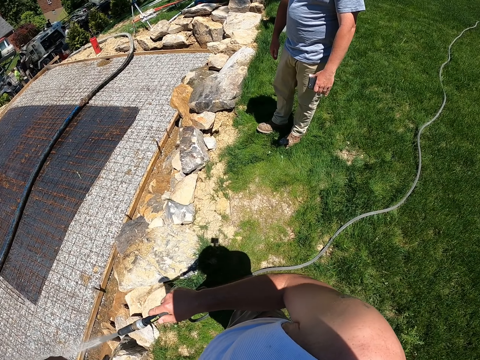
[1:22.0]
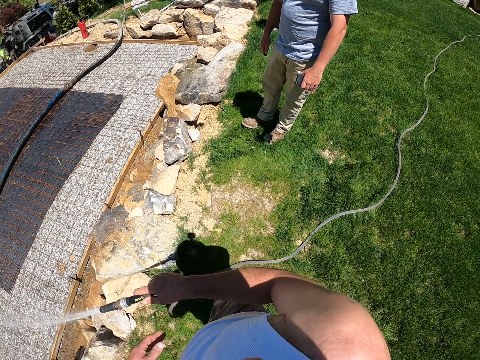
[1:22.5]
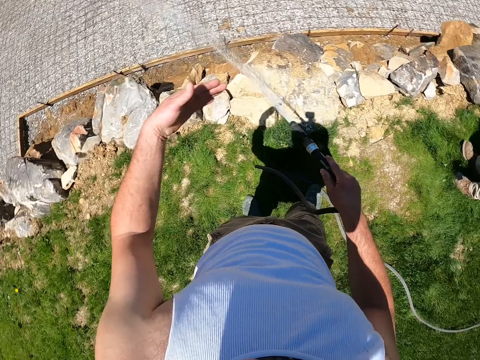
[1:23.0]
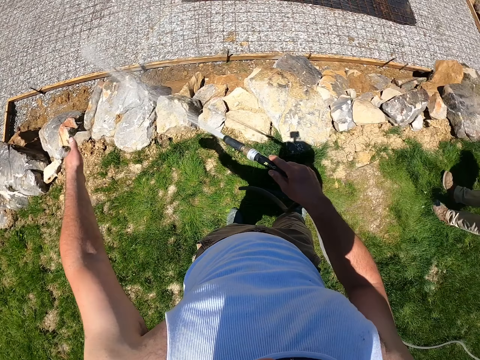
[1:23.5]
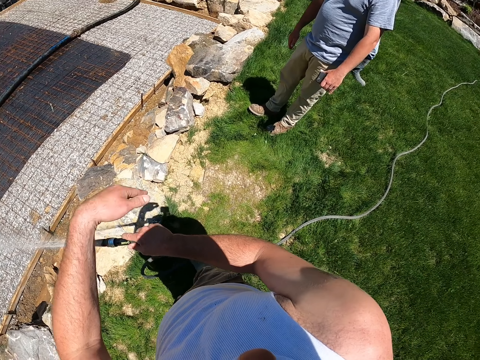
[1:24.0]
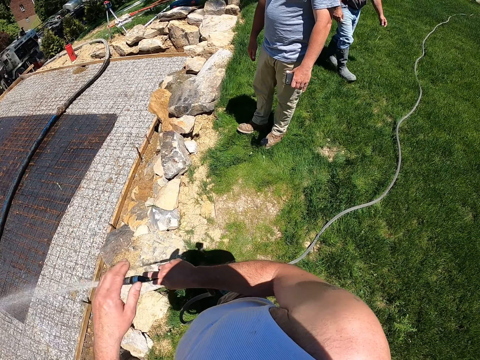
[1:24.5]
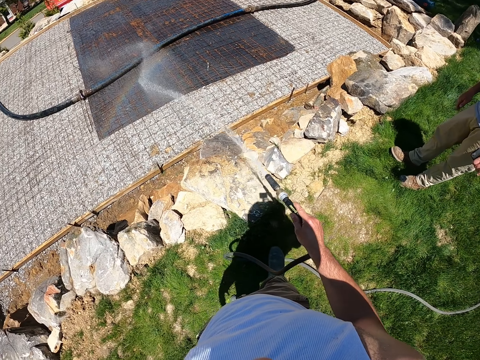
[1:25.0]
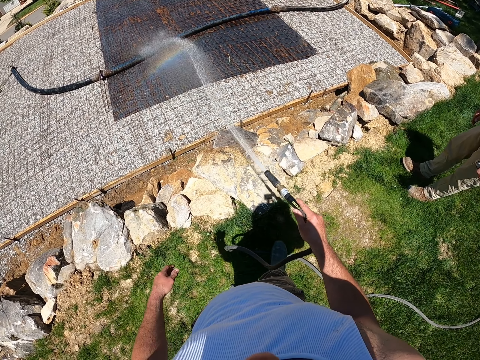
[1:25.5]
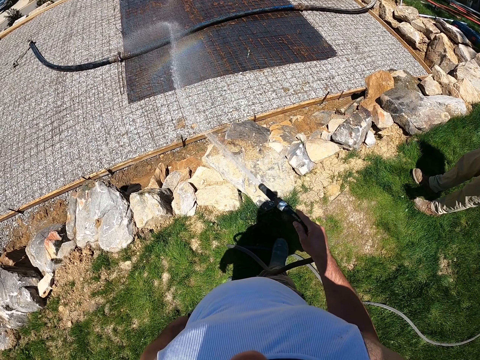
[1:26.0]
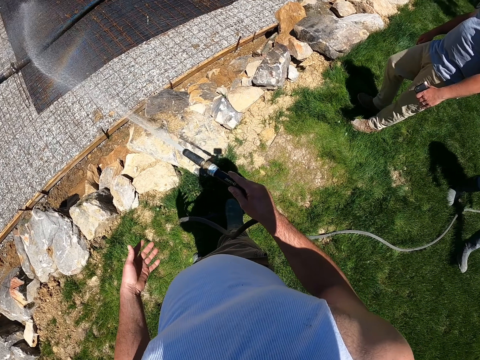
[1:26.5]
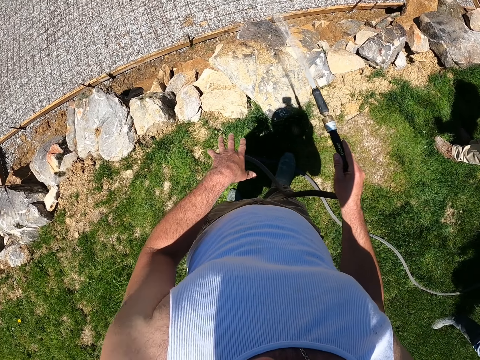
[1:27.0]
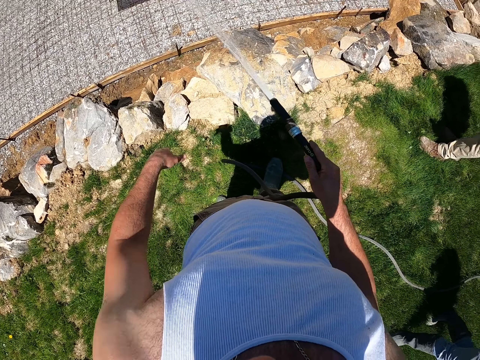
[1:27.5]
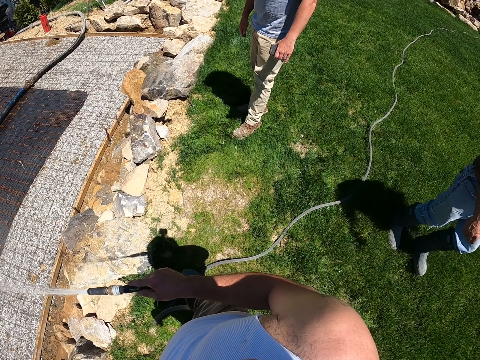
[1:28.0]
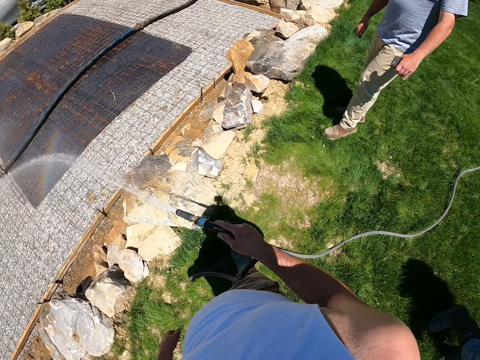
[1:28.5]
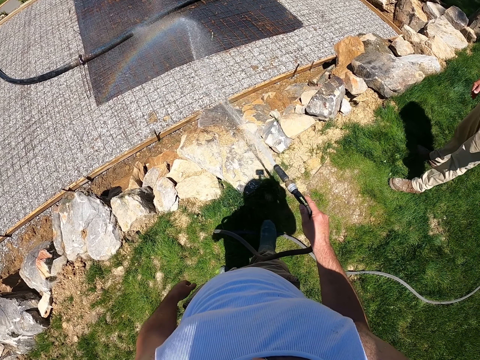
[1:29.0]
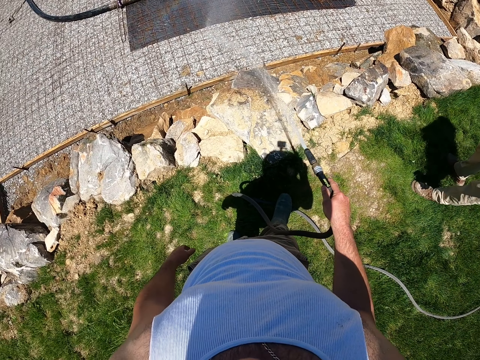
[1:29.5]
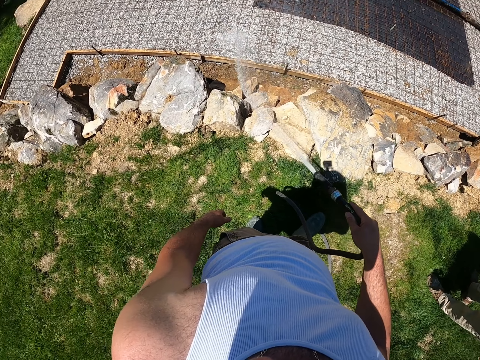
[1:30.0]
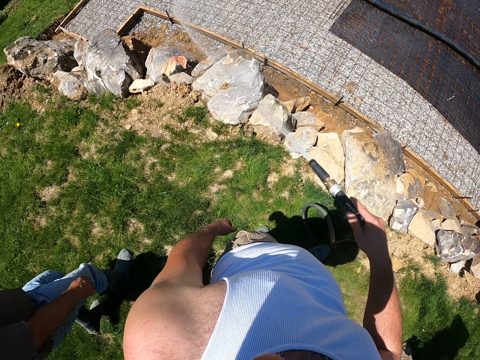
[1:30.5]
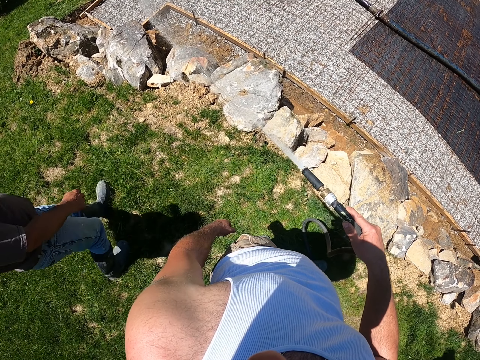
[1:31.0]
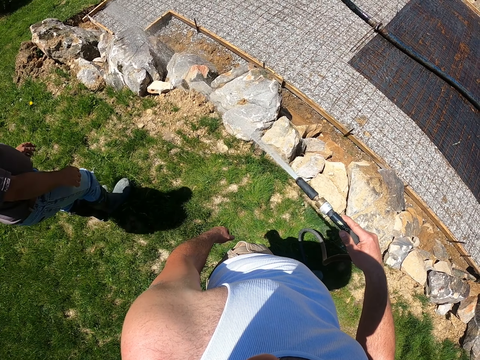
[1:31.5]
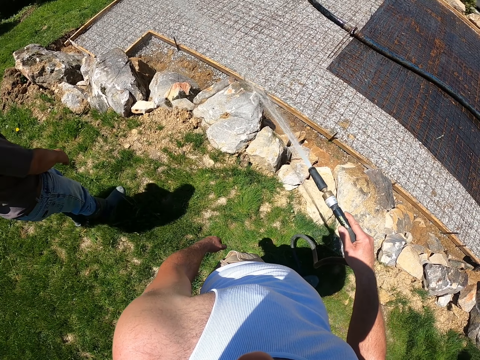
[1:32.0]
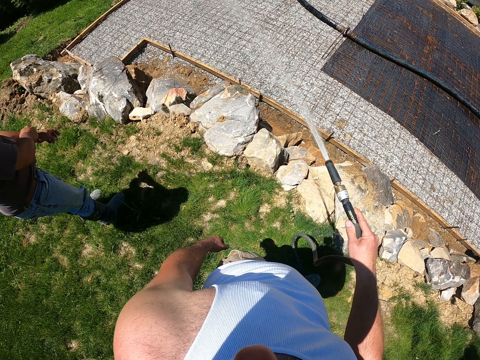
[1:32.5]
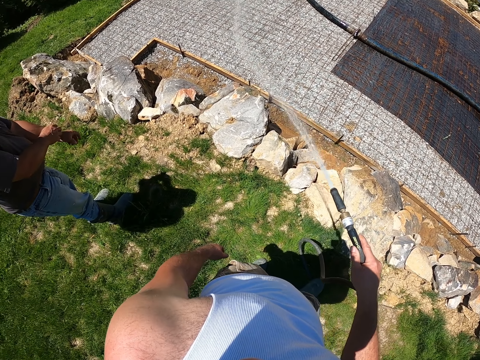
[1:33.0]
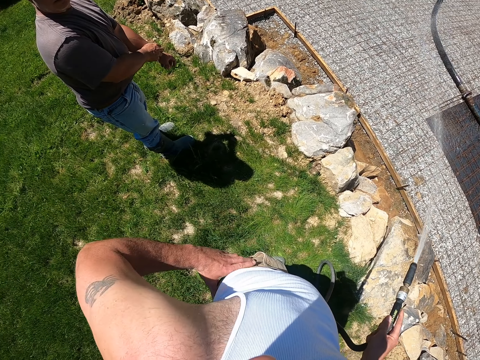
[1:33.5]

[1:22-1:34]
The camera wearer moves his hand. He looks around. A man walks around.

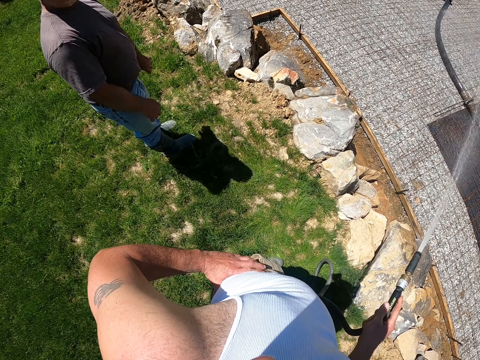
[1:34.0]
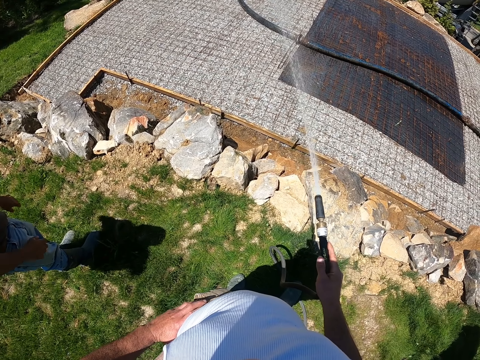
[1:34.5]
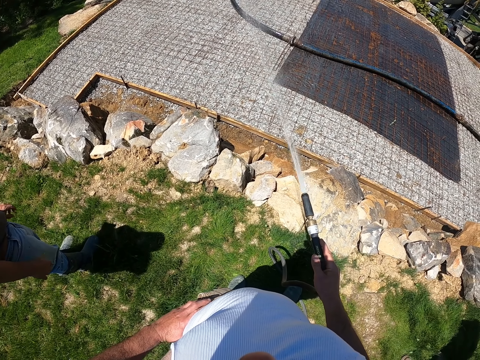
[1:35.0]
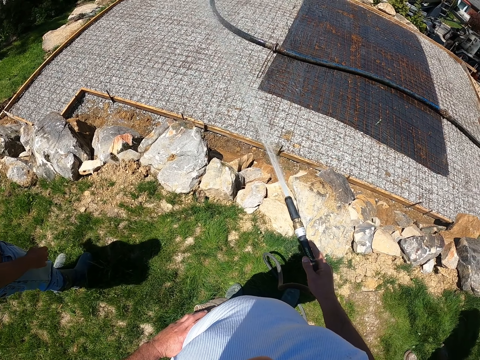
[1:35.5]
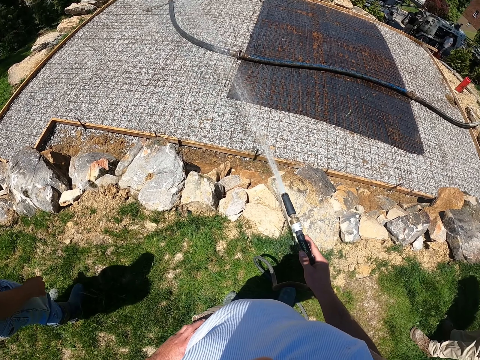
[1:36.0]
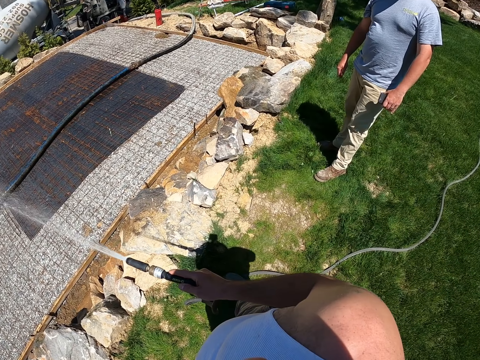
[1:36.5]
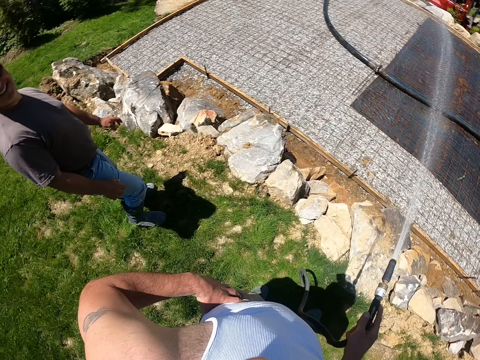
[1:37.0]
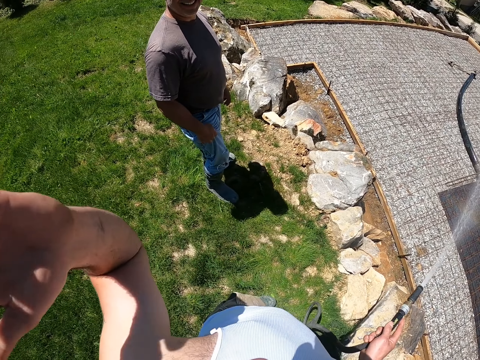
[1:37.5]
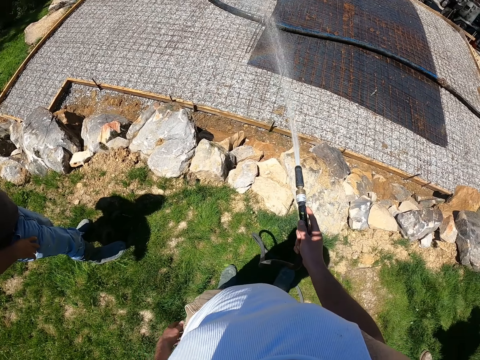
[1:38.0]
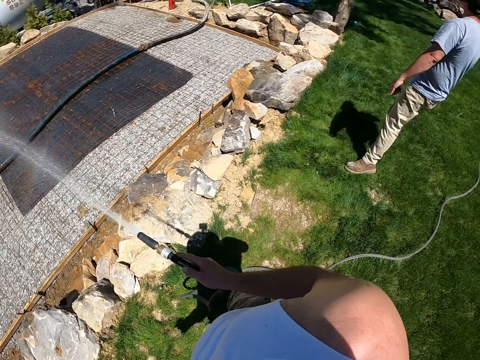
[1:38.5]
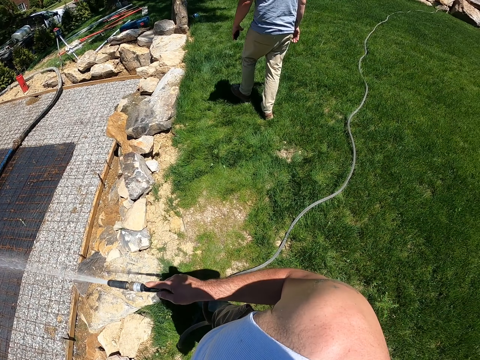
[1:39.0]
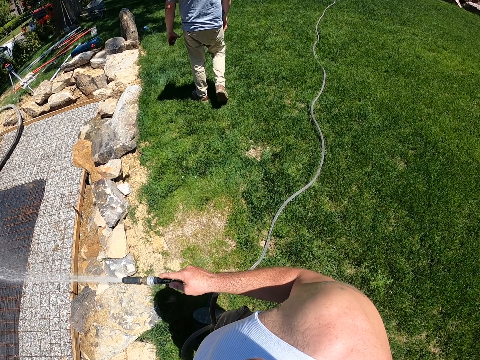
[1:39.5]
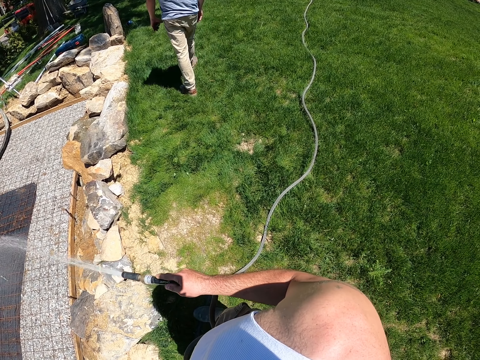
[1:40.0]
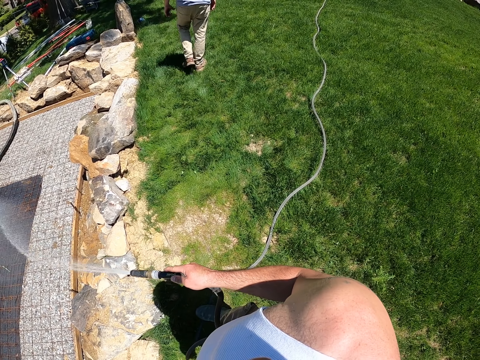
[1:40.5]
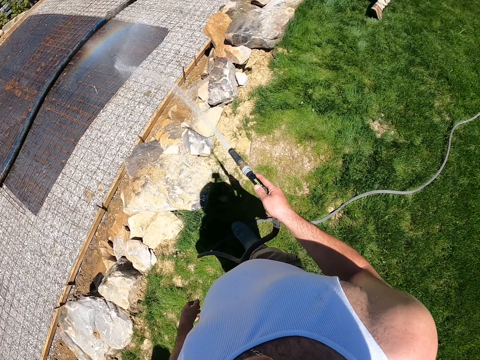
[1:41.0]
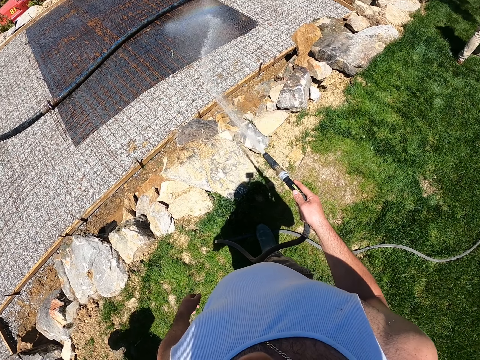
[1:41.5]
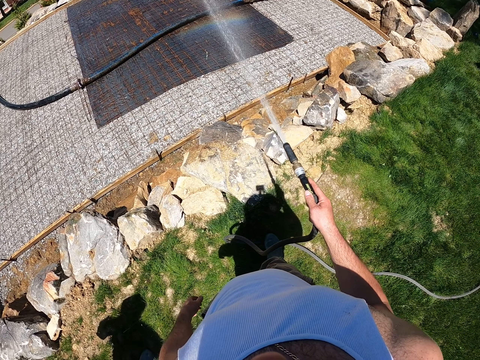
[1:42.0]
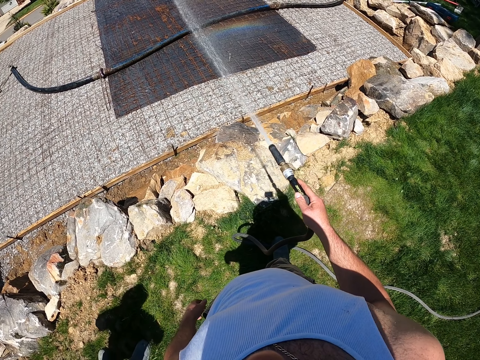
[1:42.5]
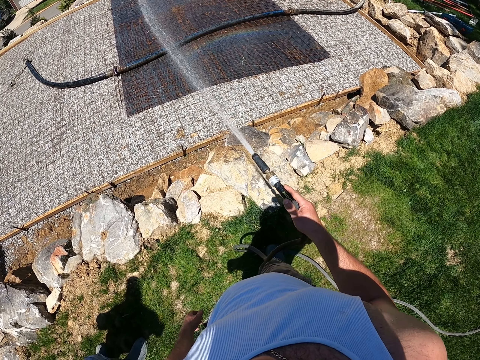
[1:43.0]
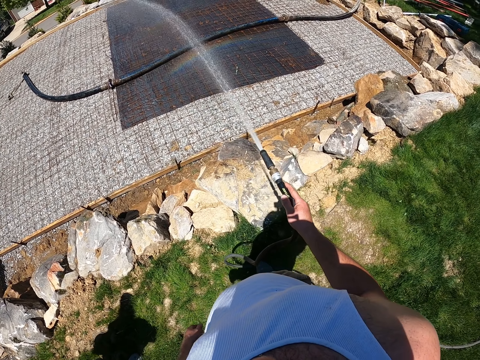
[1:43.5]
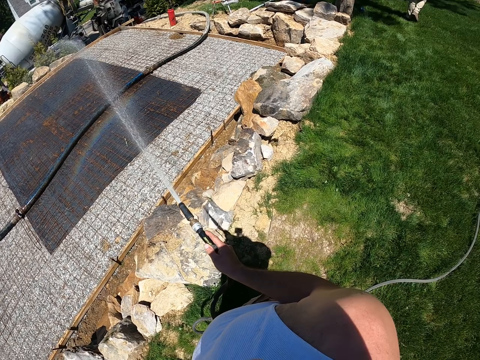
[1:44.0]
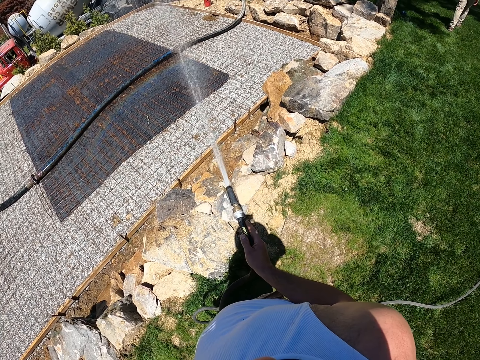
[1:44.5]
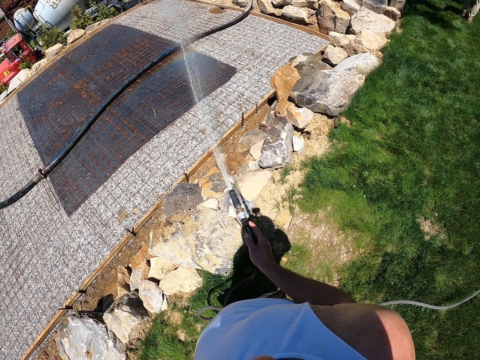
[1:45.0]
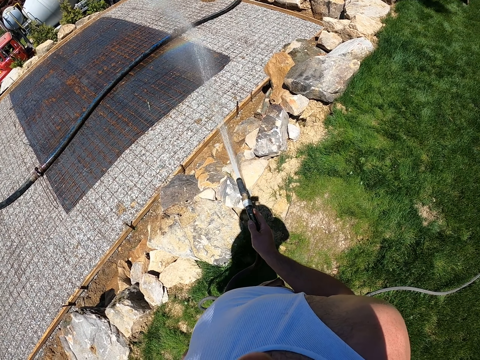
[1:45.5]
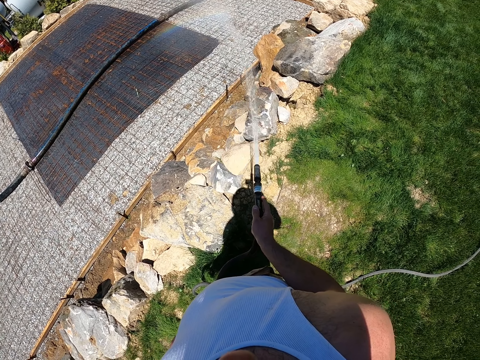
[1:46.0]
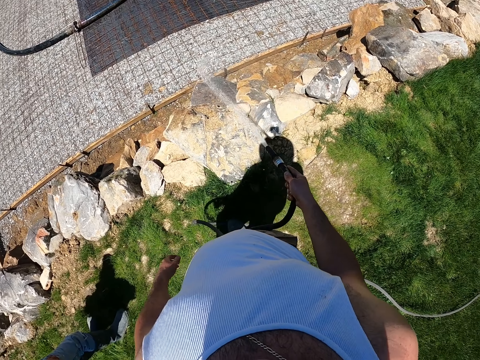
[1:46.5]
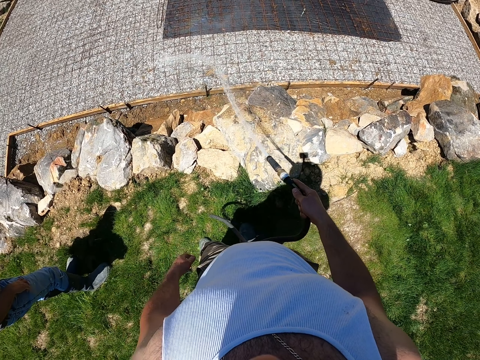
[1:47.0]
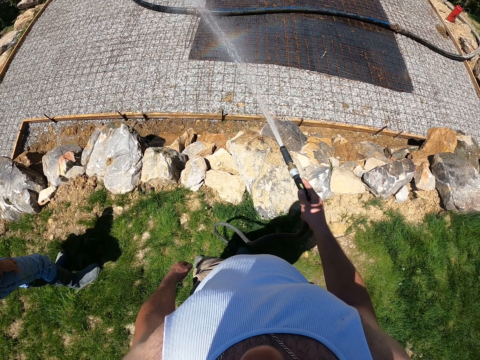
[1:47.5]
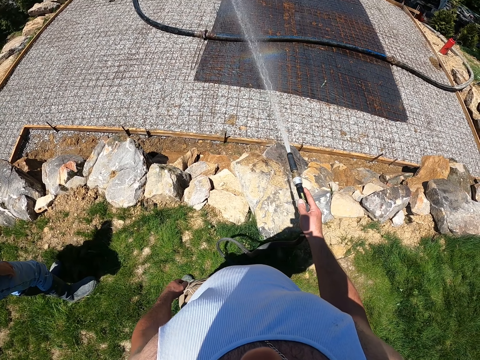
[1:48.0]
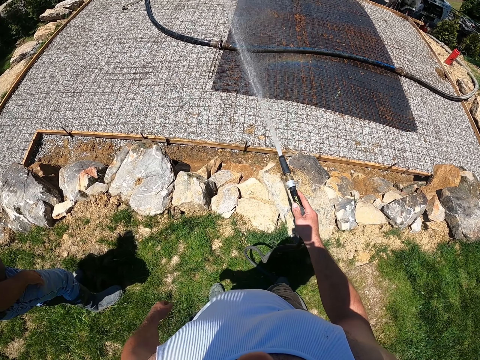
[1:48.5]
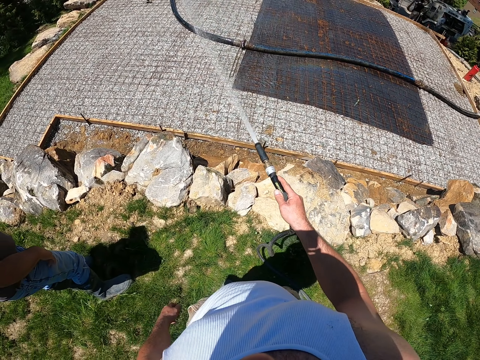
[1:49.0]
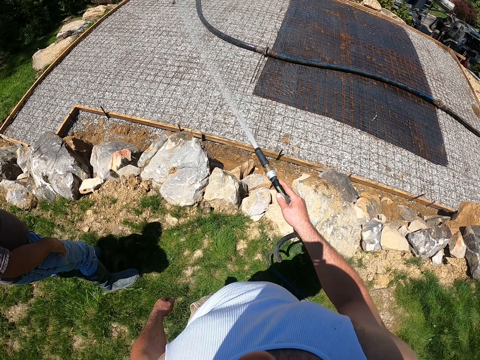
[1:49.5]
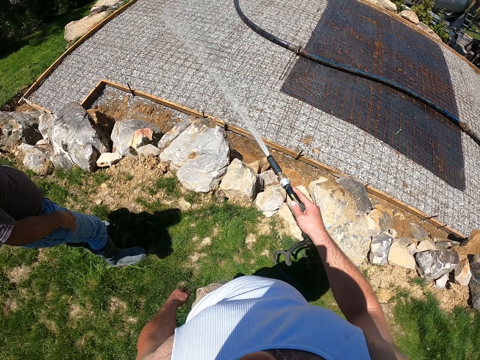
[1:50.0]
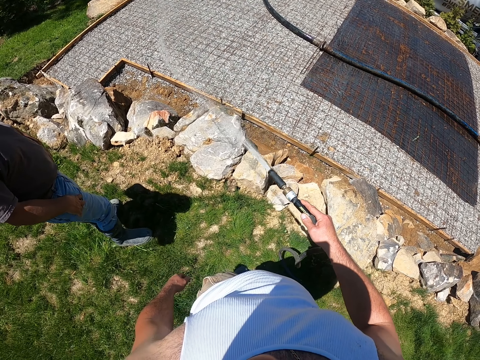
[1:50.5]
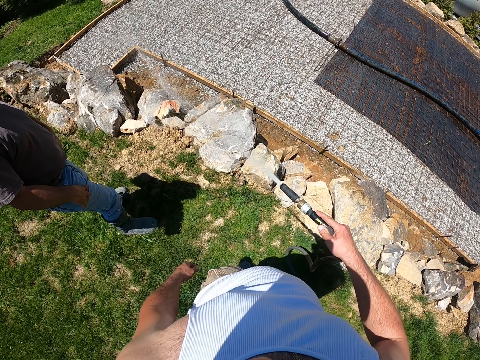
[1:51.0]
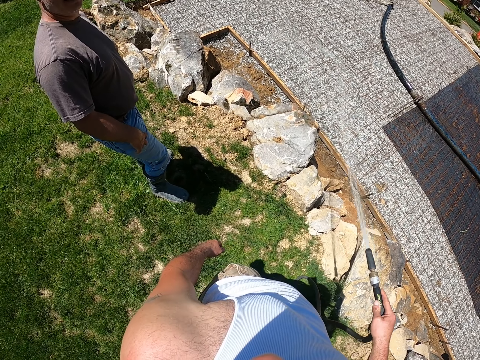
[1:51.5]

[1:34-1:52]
The camera wearer holds his waist. A man moves his hands. The camera wearer looks around. He gestures with the left hand while sprinkling water on the dry slab. The man walks around. The camera wearer looks around.
